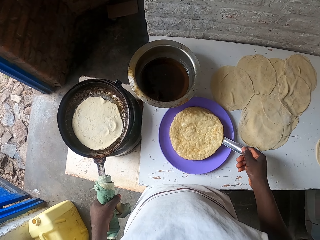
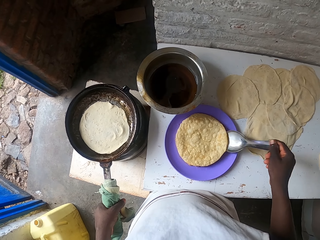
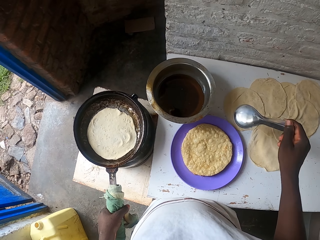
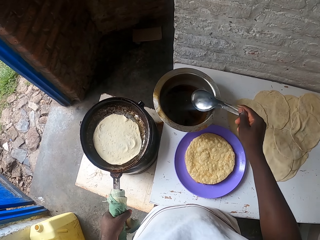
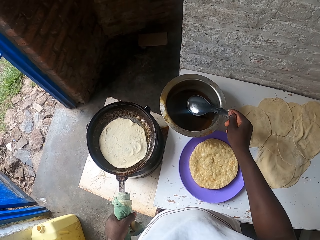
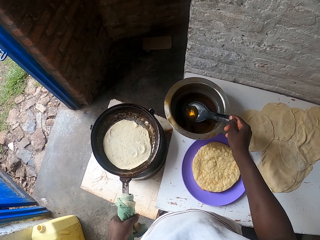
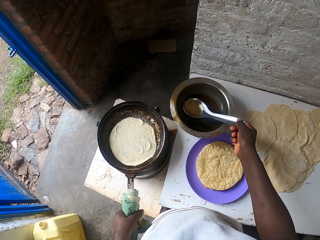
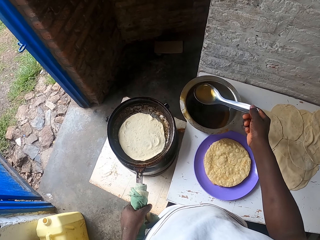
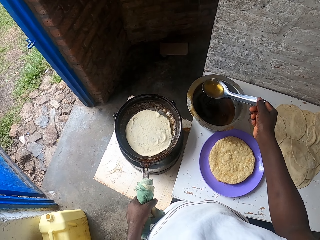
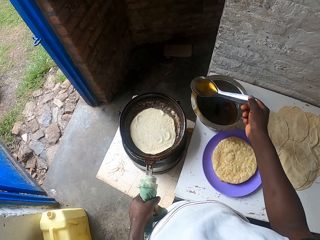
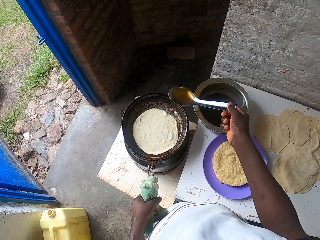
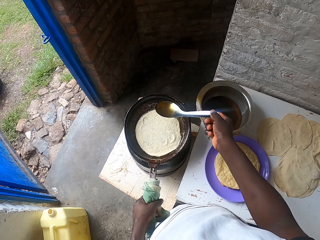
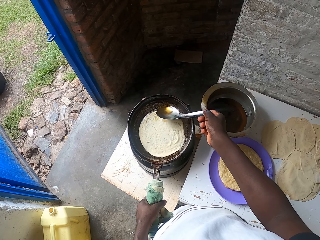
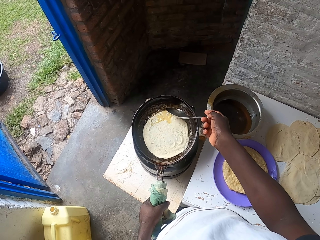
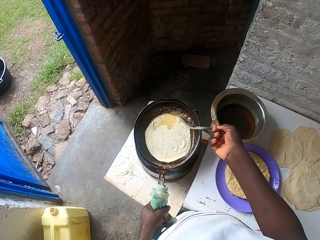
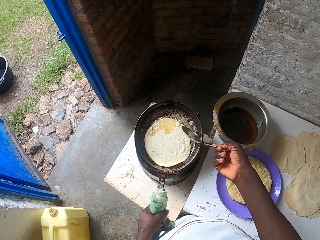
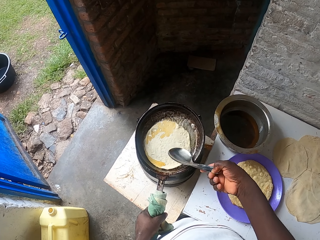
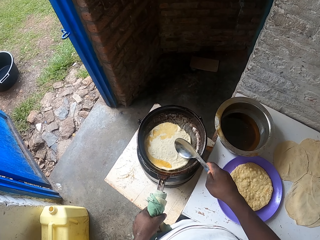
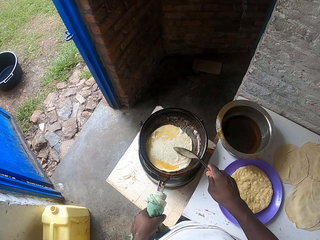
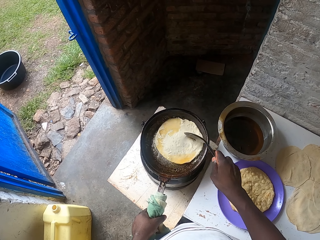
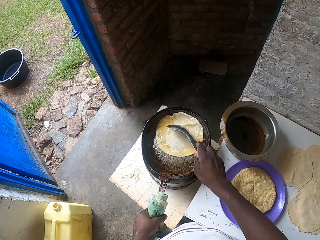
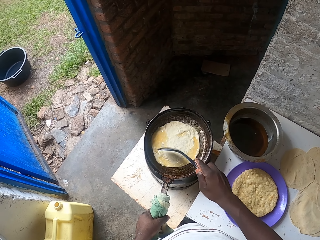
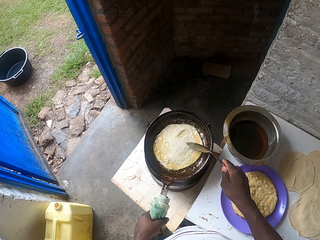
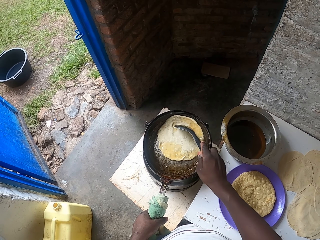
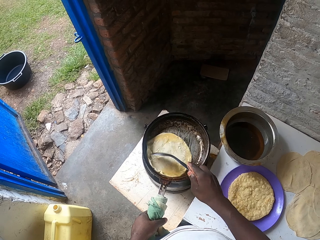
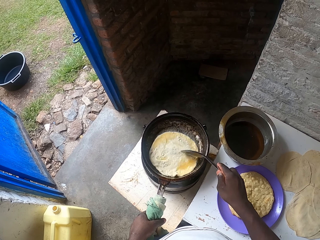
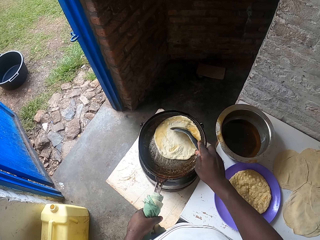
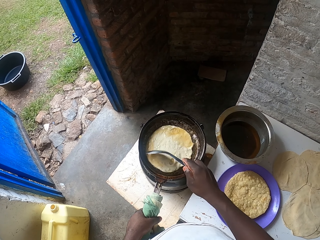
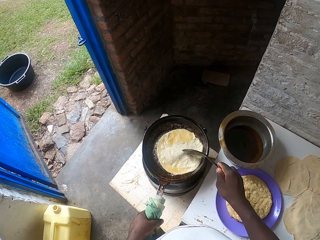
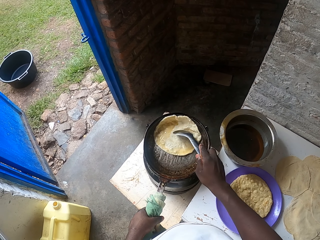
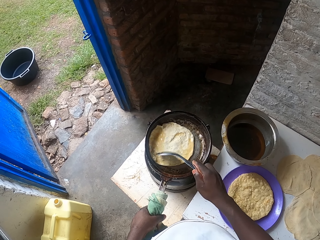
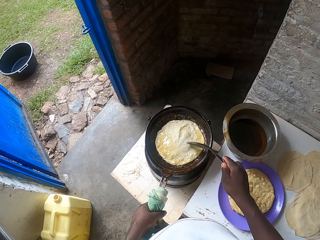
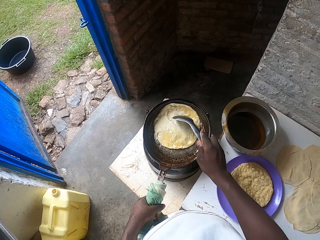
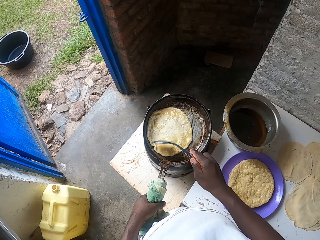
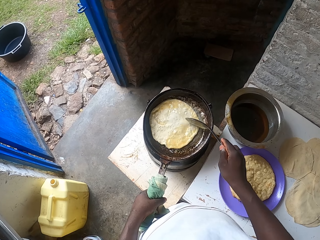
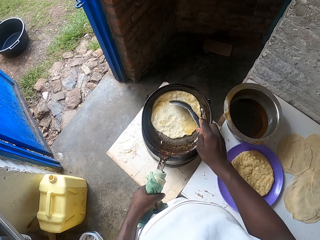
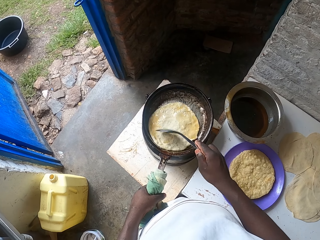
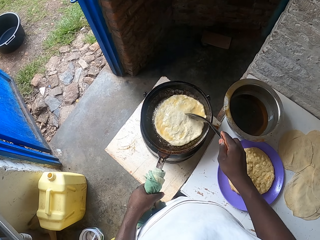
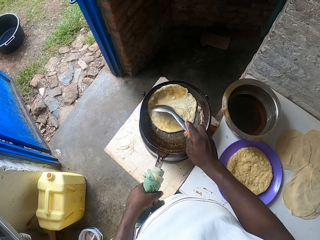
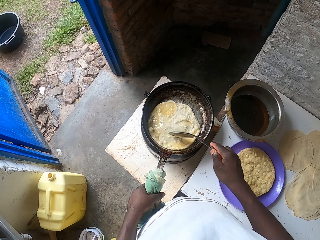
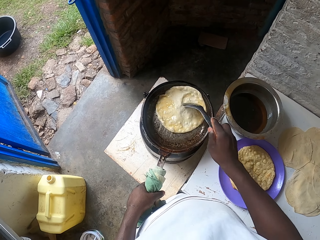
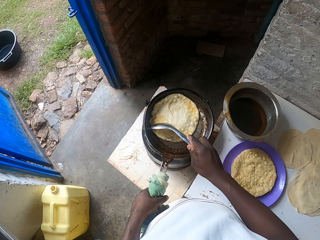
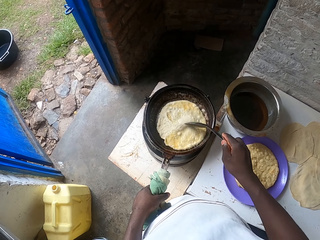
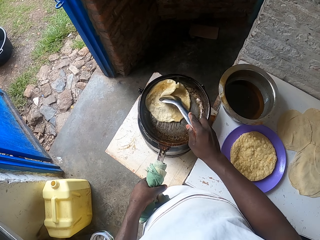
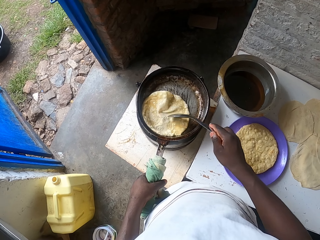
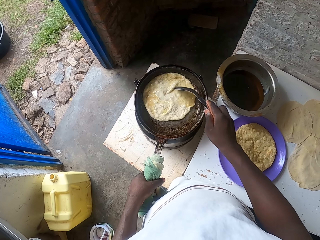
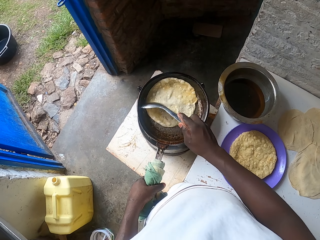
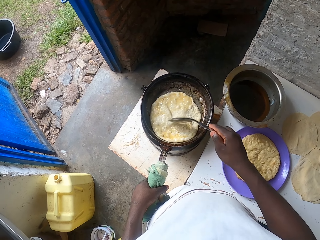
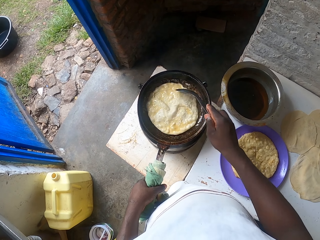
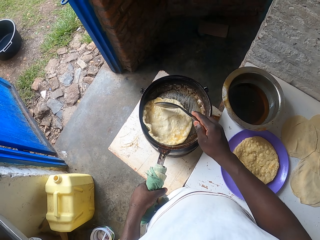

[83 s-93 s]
The camera wearer scoops the oils. They add oils in the cooking pan. They cook the chapati.

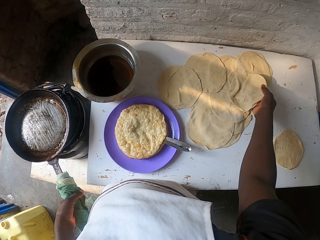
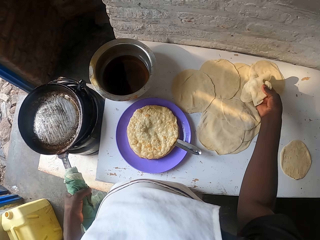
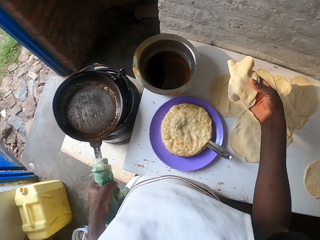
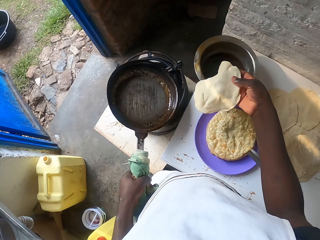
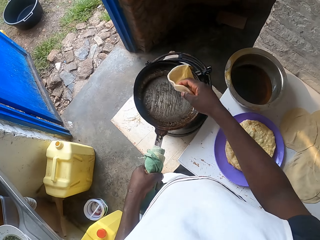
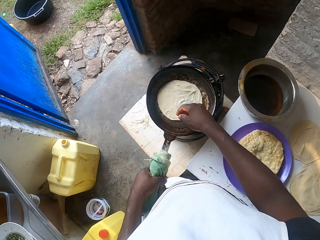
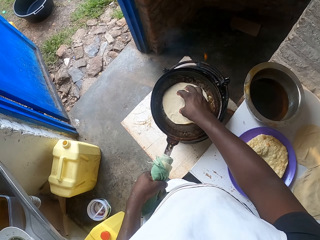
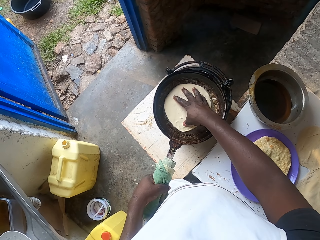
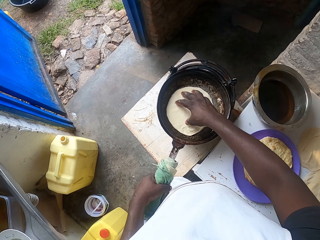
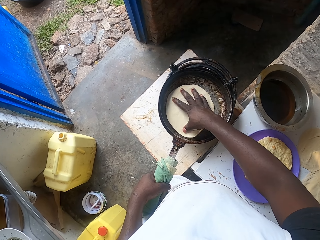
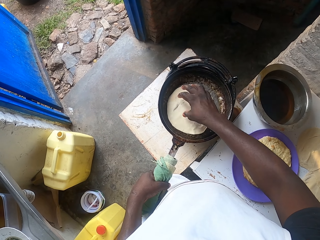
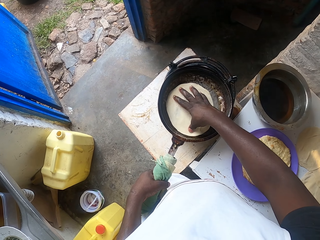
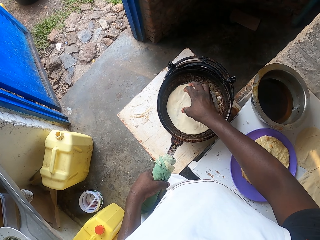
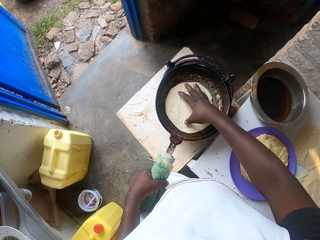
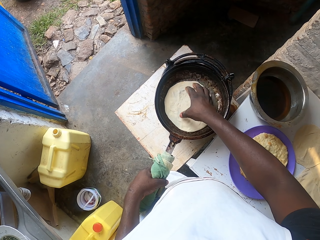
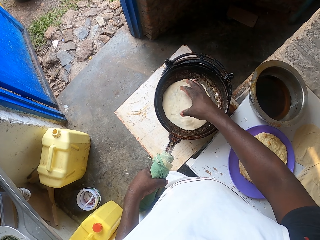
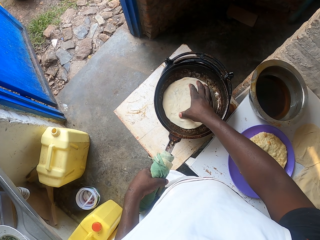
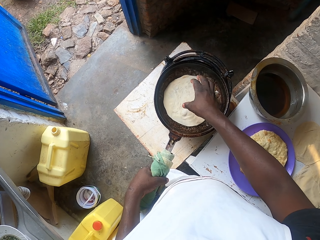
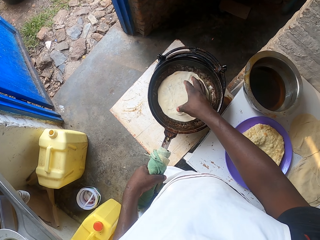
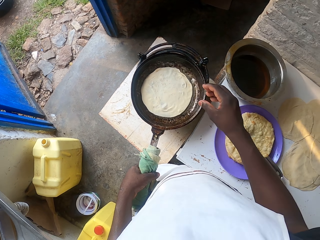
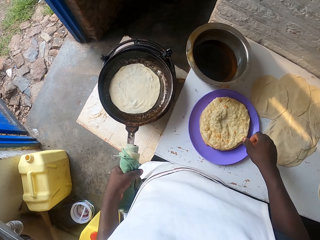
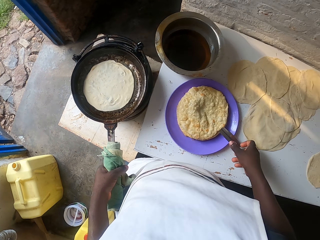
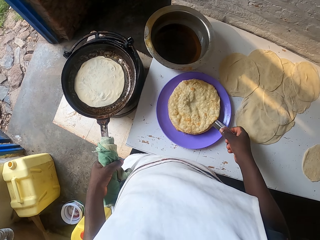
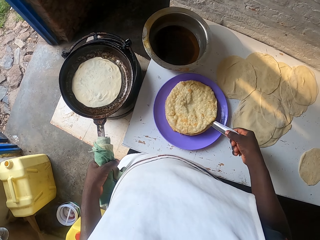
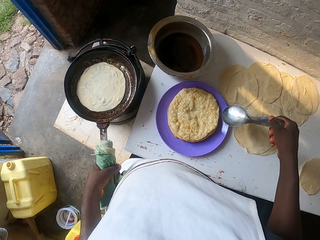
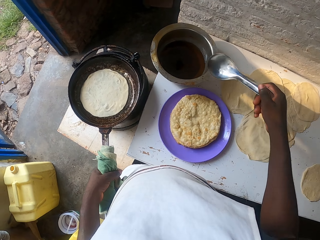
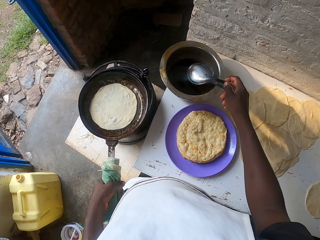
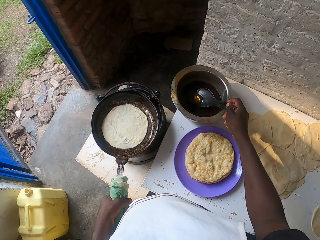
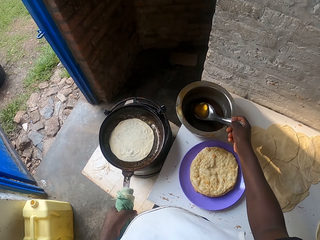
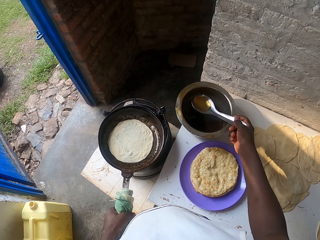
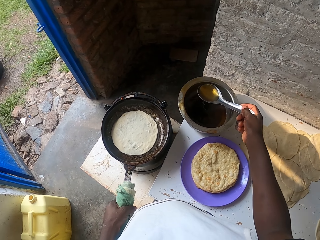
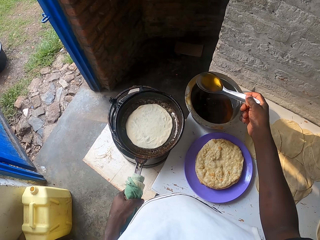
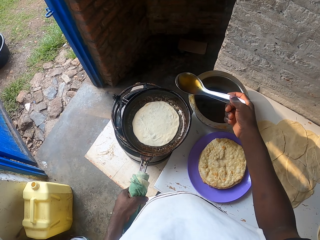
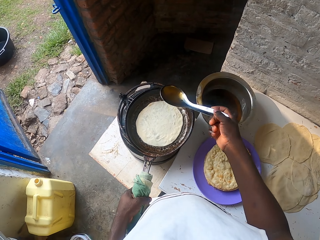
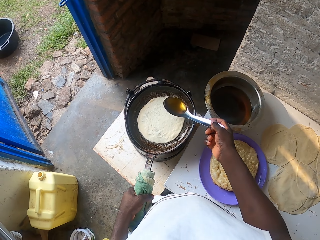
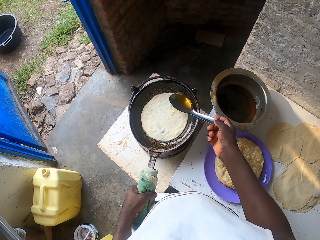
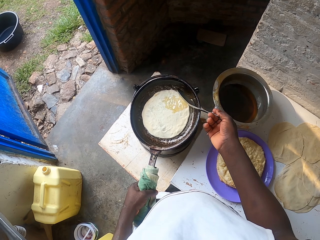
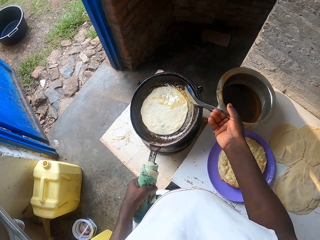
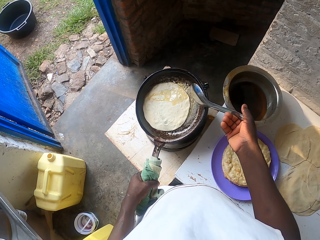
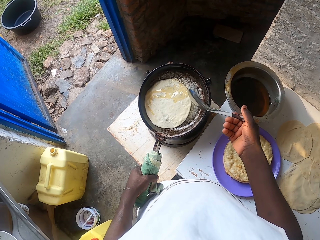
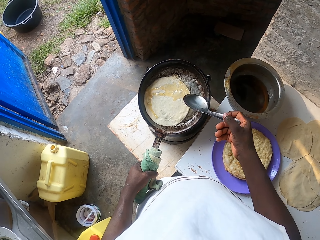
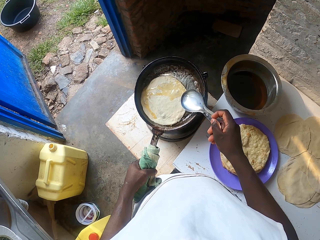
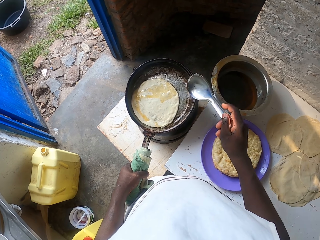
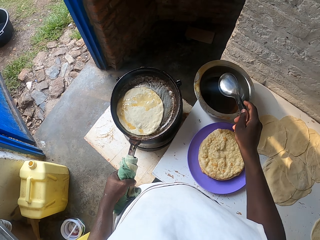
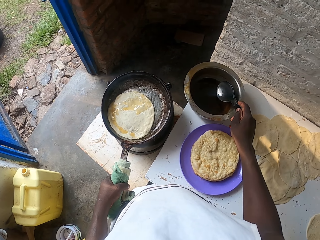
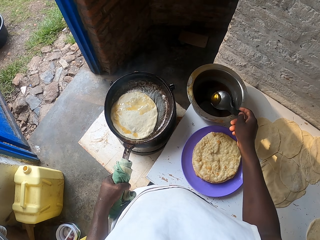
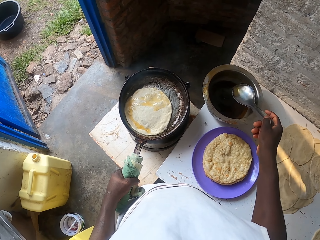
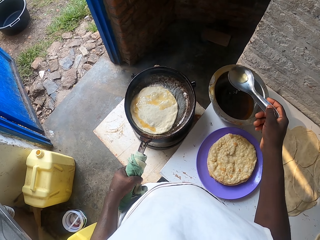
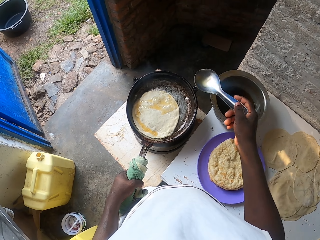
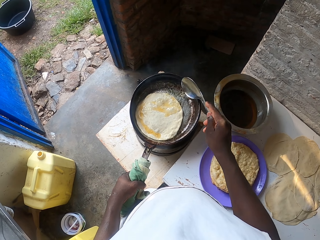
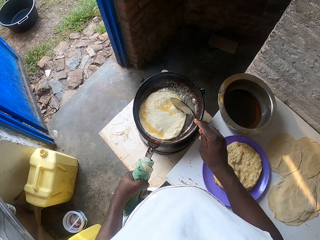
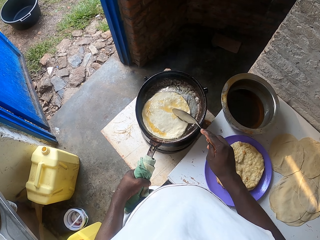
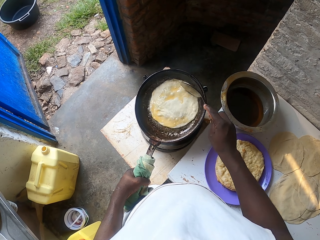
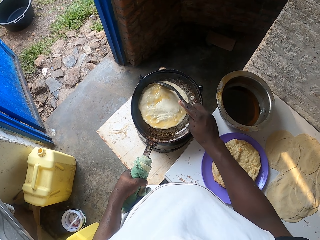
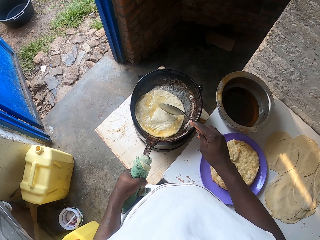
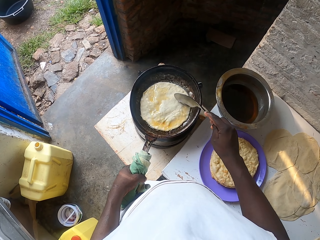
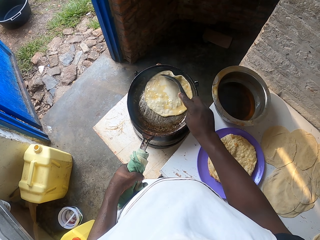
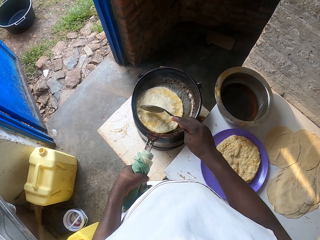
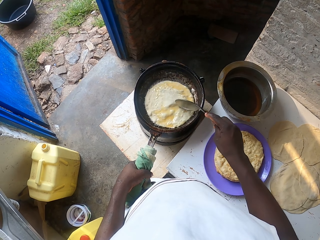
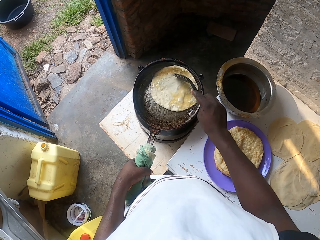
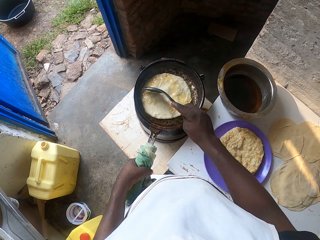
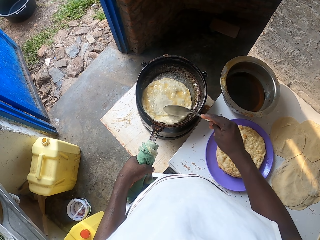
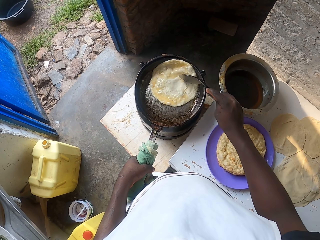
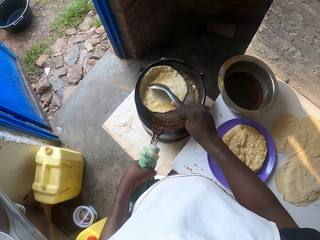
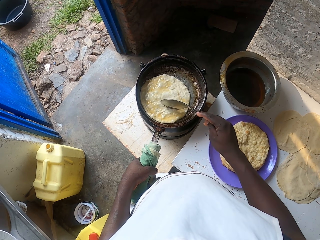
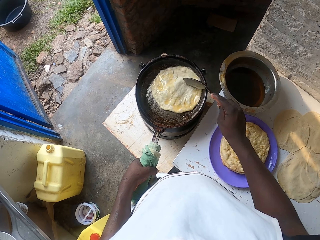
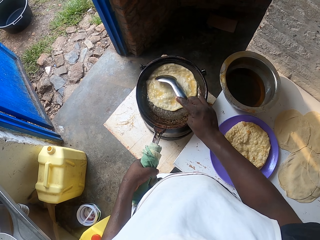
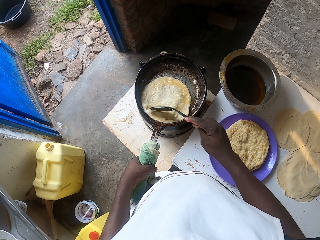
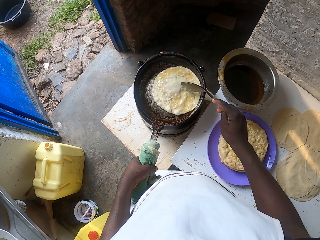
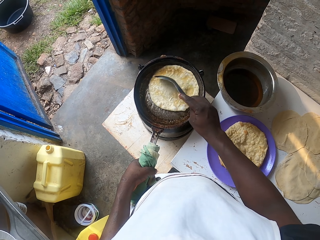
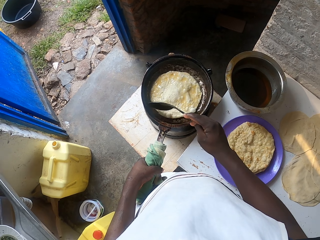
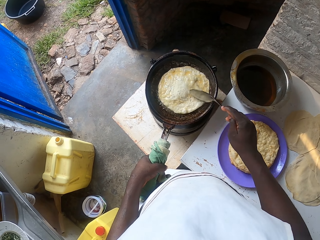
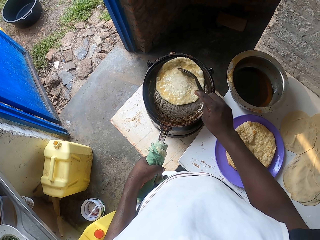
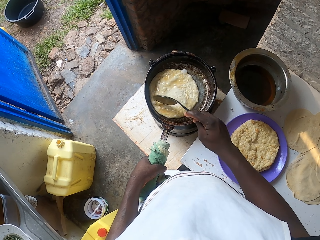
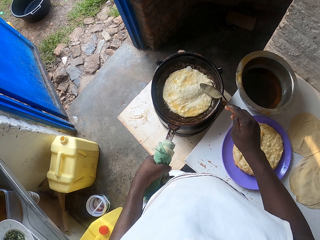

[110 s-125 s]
The camera wearer picks up the rolled dough. They place the dough in the cooking pan. They roll the chapati. They pick up the serving spoon. They spoon the oils. They add oils in the pan. They scoop oils. They add the oils on the pan. They cook the chapati. They spin the chapati.
